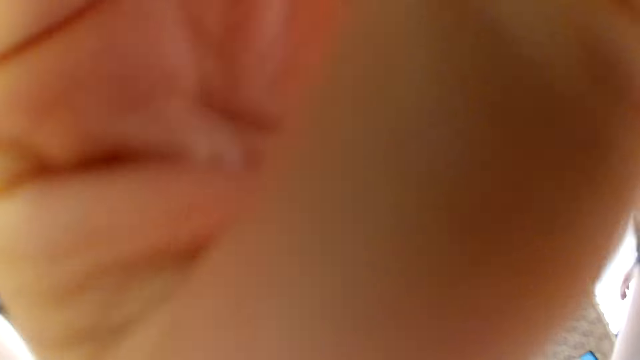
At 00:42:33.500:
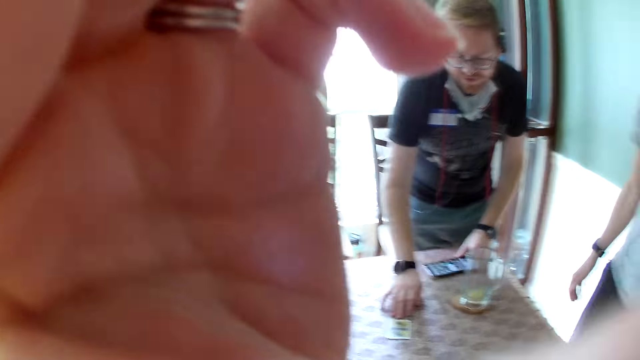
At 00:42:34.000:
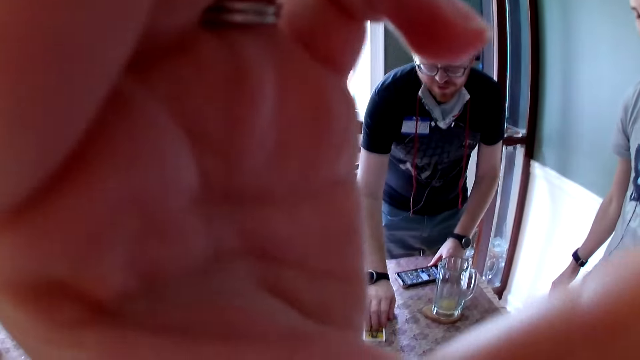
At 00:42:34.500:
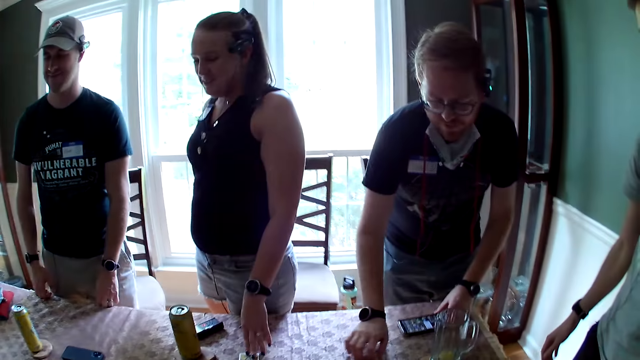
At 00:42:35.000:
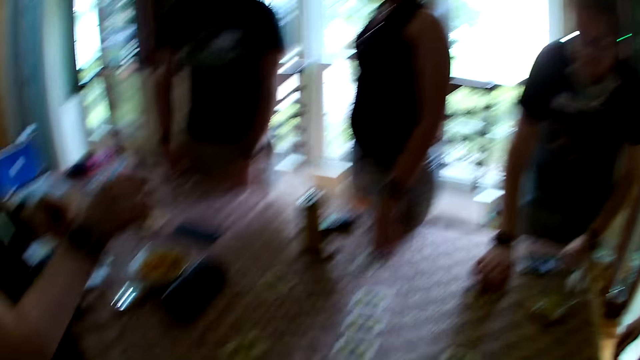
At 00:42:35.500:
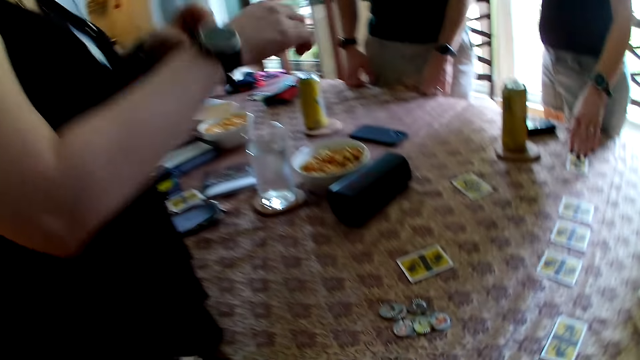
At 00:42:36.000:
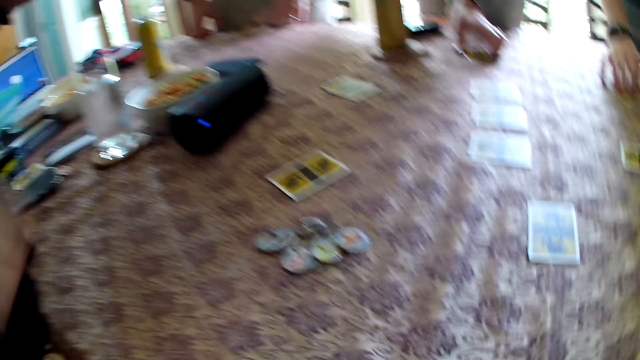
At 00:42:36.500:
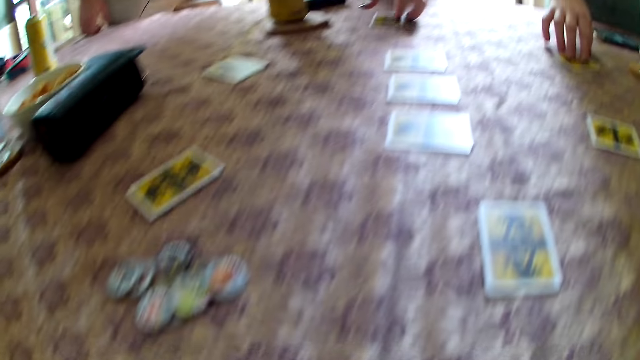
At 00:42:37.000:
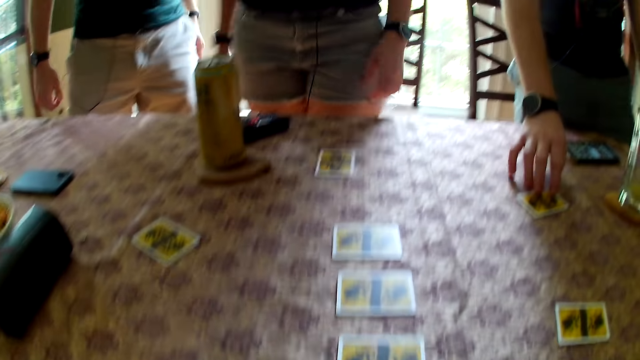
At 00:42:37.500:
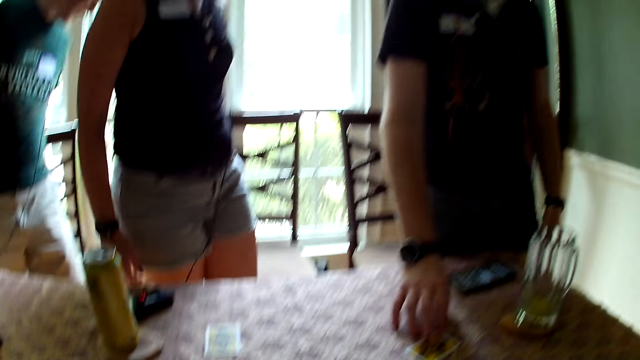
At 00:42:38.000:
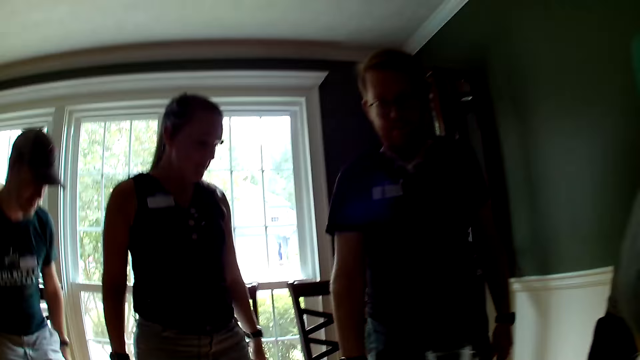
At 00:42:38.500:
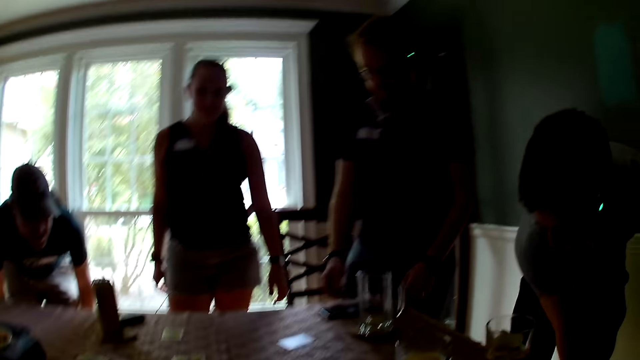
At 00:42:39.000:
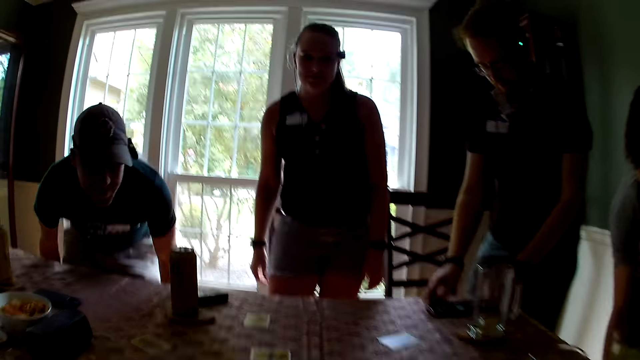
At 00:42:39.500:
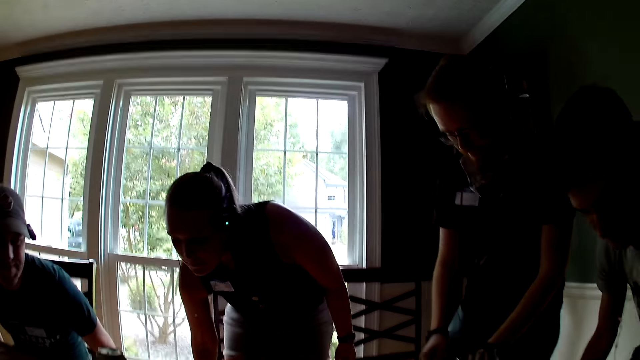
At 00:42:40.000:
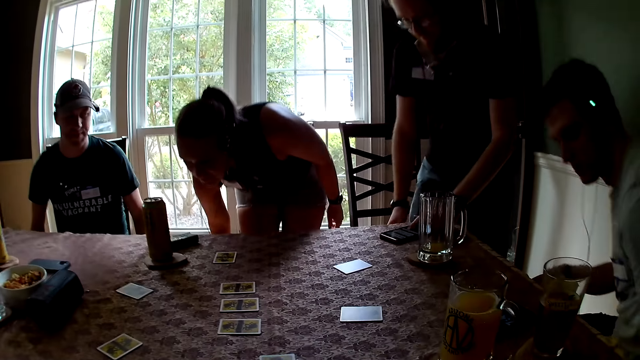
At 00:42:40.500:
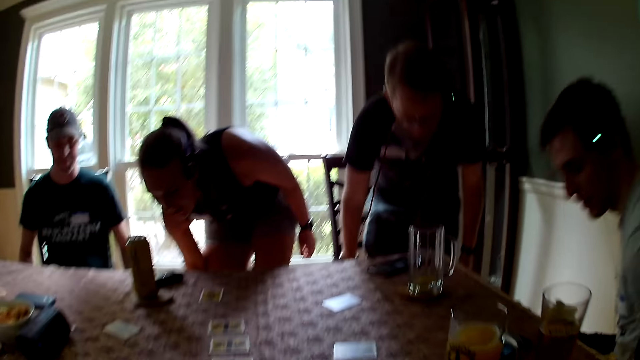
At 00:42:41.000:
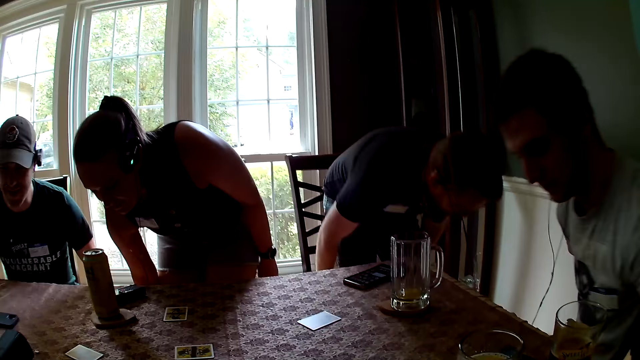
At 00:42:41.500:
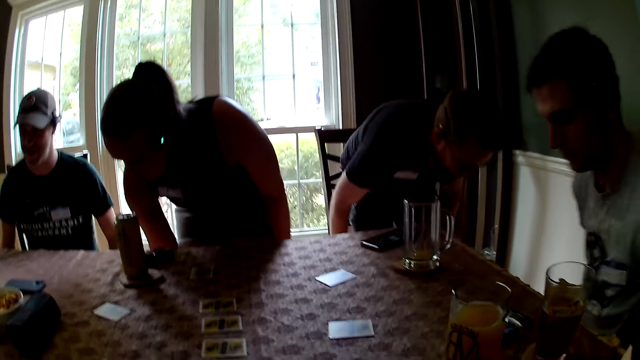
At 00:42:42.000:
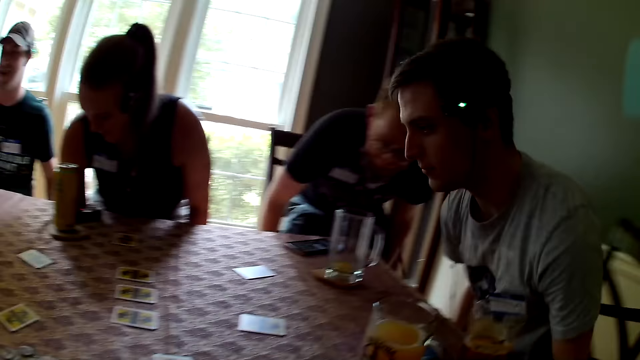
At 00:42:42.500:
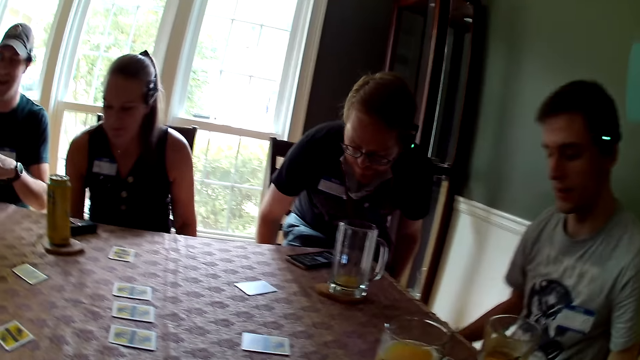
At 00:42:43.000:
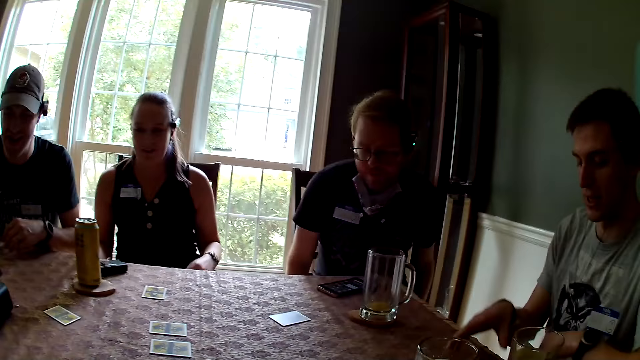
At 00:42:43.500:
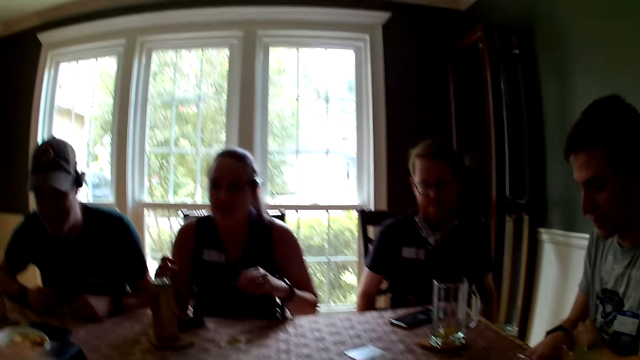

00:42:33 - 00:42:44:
The camera wearer interacts with the group of people. They, the men and the women sit down. A man speaks to the group of people.

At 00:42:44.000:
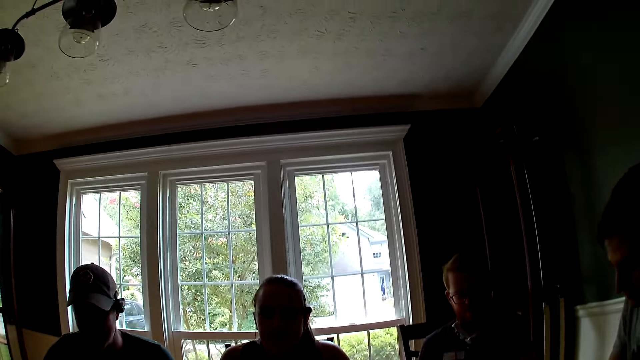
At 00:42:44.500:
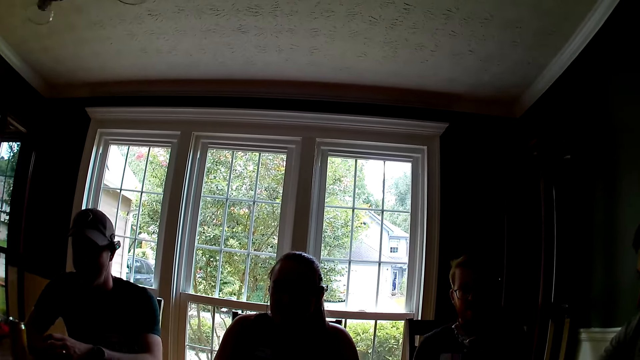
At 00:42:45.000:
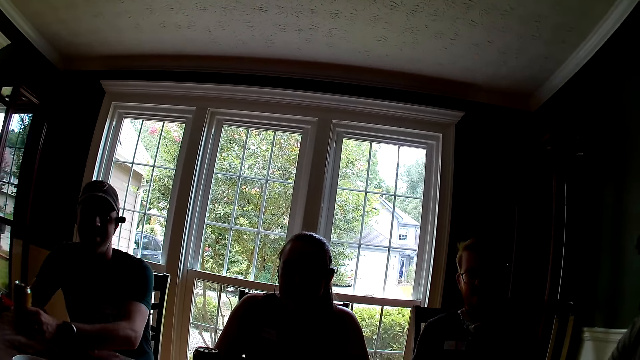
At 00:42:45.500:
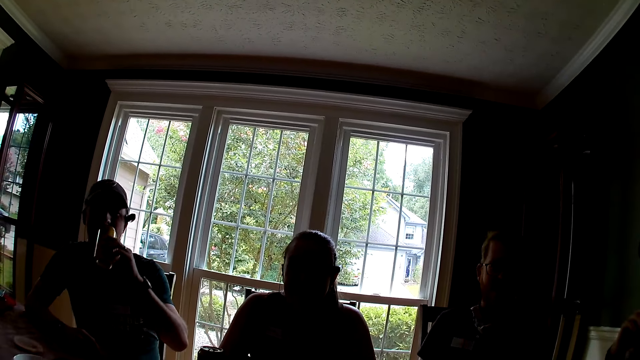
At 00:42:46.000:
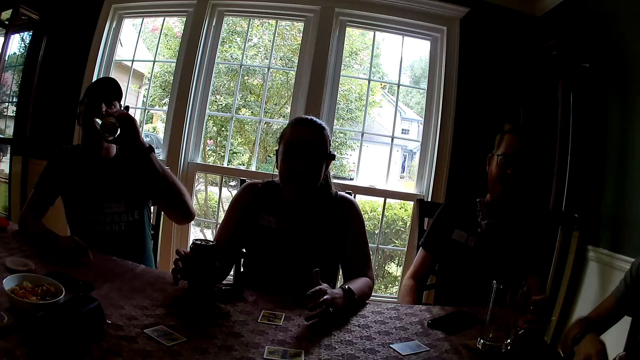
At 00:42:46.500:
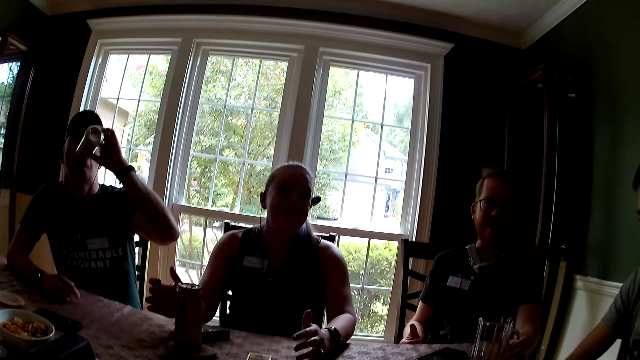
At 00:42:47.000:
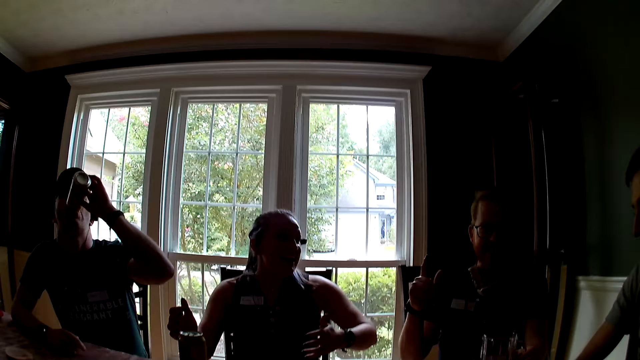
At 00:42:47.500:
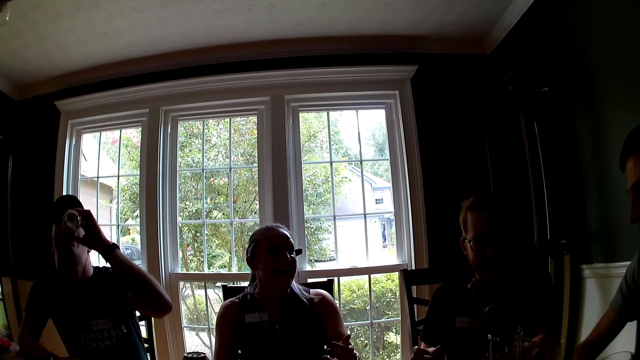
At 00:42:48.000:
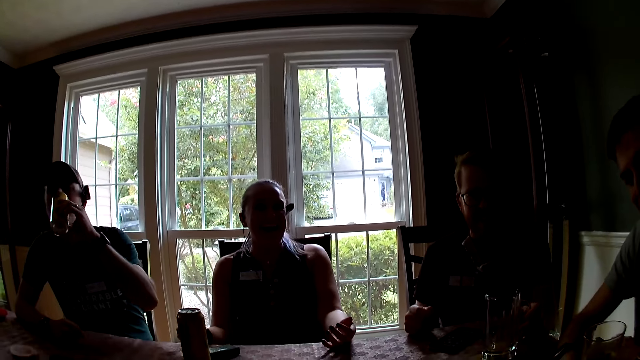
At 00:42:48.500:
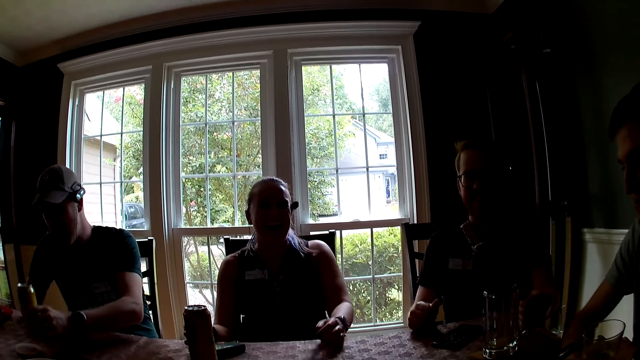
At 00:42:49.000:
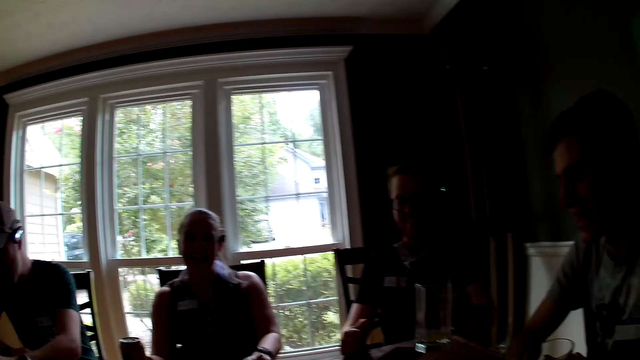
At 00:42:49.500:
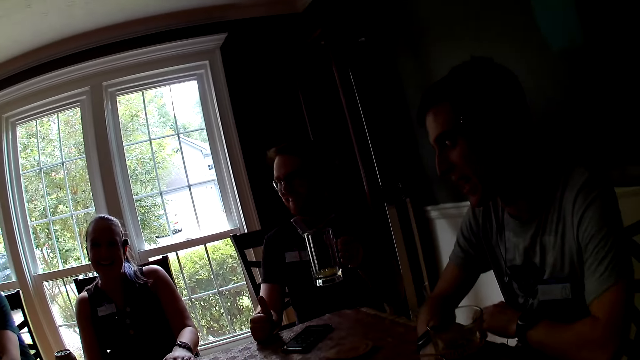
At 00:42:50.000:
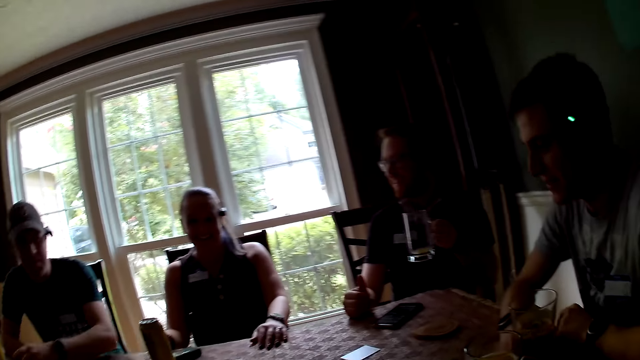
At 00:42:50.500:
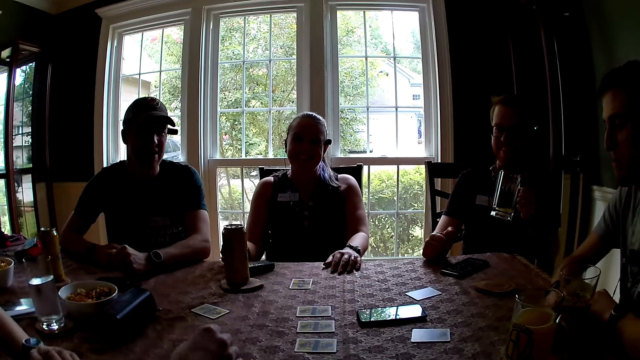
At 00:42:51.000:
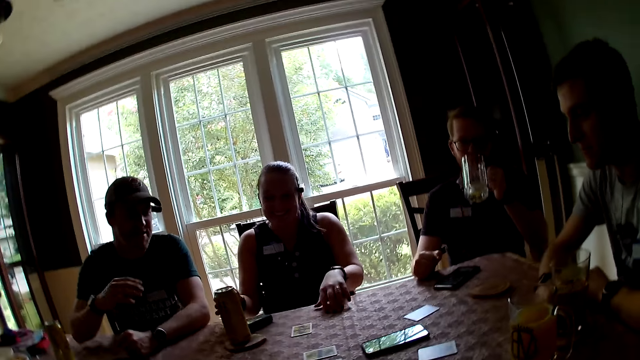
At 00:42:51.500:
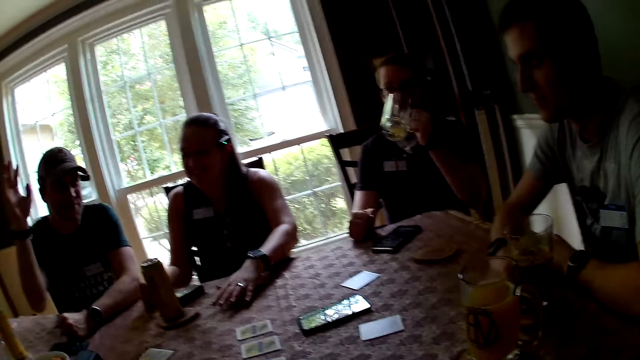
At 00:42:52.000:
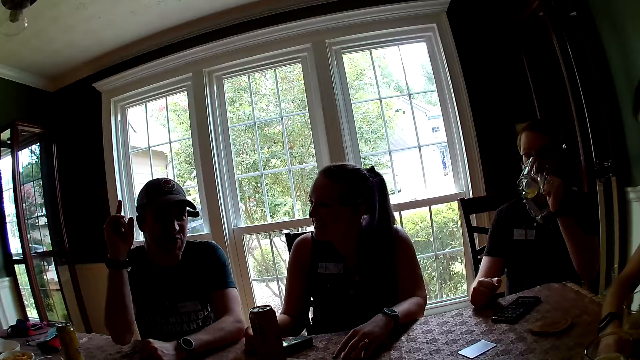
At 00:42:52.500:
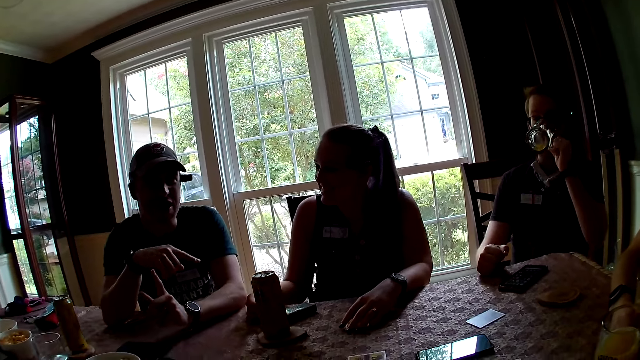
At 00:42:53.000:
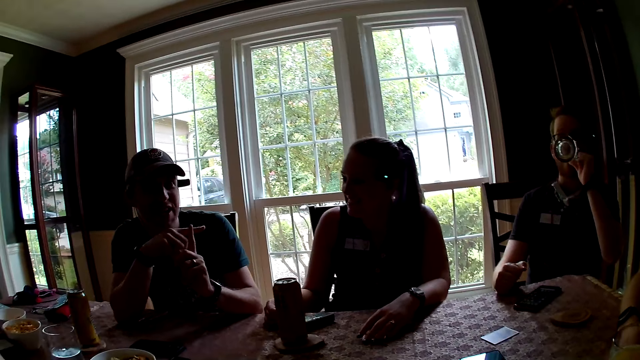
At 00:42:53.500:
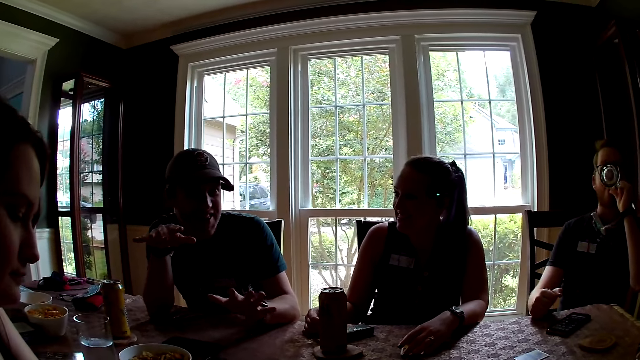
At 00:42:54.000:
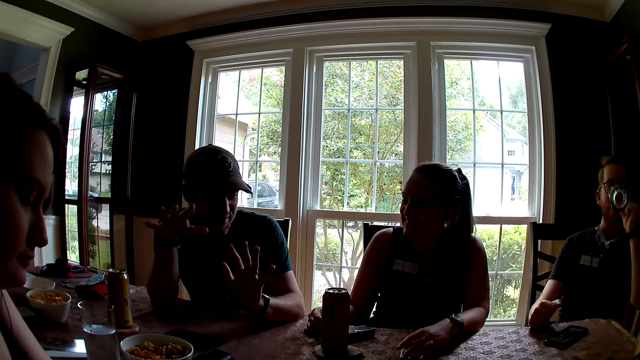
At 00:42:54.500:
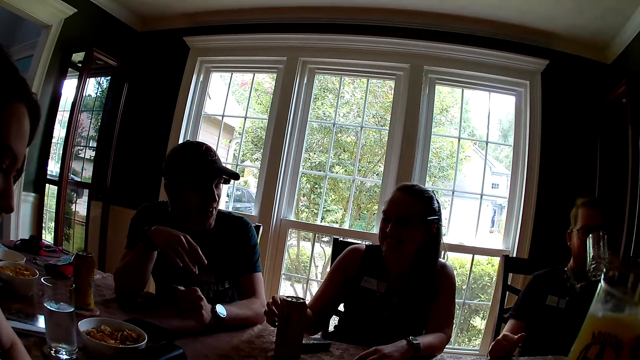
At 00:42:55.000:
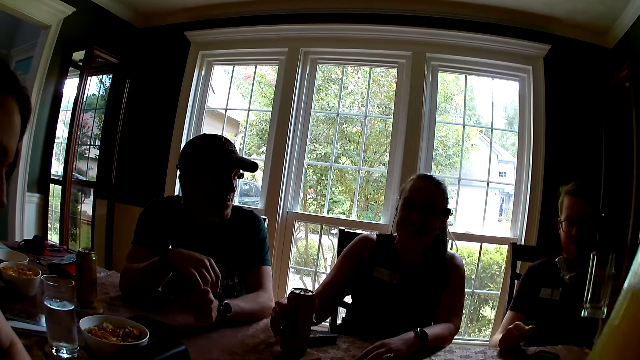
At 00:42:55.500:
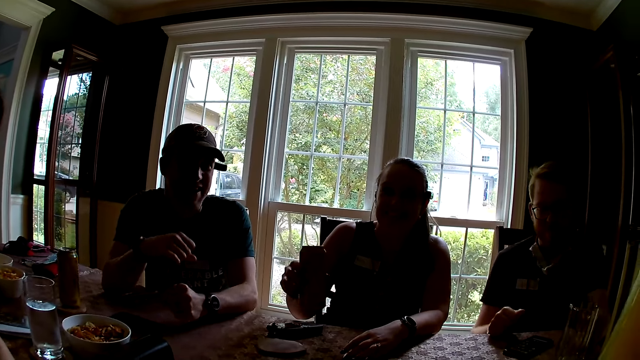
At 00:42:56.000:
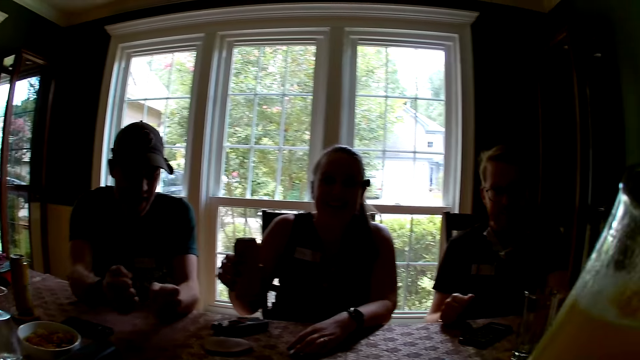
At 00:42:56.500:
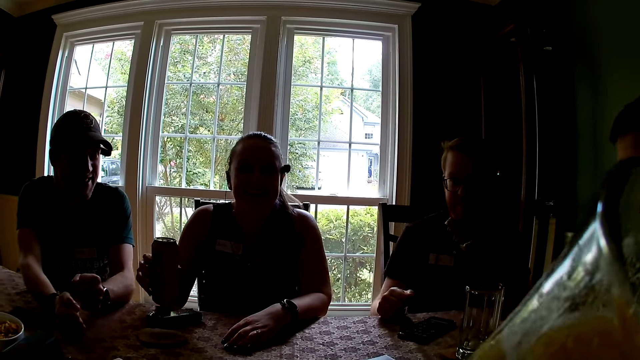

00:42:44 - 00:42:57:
A man picks up a can from the table with his left hand. A woman speaks to the group of people. Another man picks up a cup from the table with his left hand. The first man speaks to the group of people. The woman picks up a can from the table with her right hand. The other man drops the cup on the table with his left hand. The camera wearer holds a cup with her right hand.
